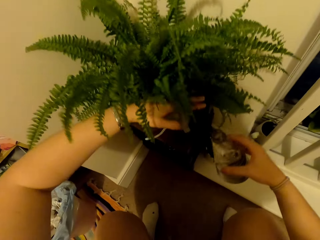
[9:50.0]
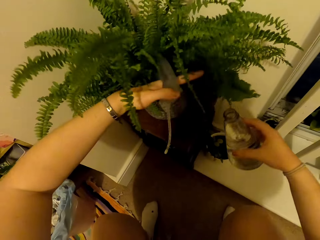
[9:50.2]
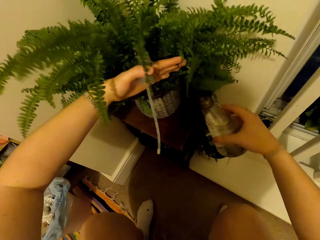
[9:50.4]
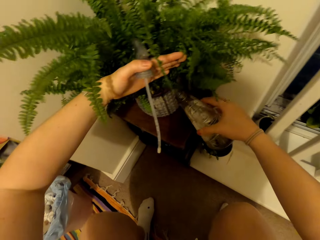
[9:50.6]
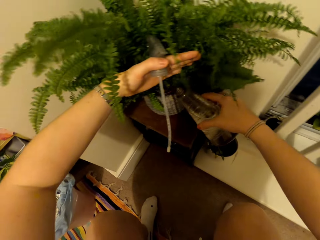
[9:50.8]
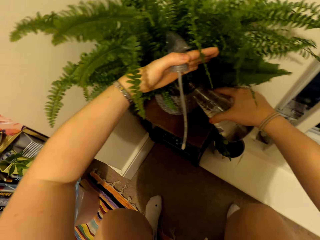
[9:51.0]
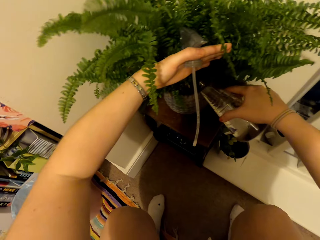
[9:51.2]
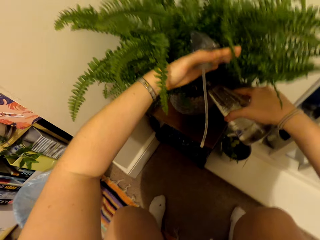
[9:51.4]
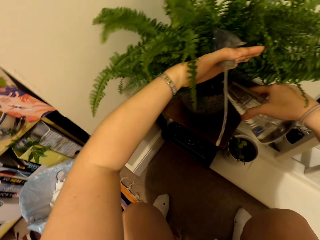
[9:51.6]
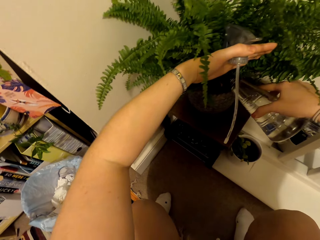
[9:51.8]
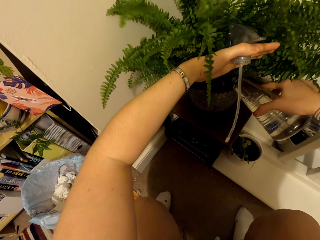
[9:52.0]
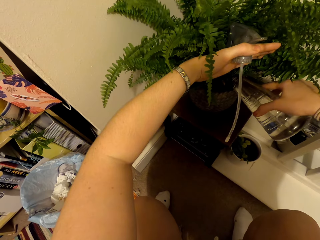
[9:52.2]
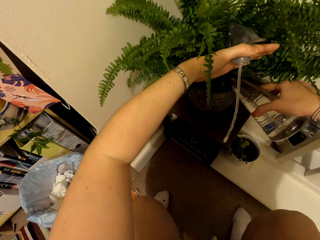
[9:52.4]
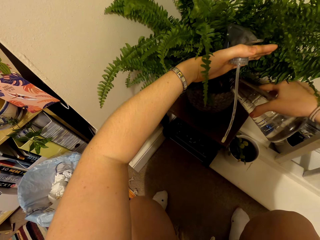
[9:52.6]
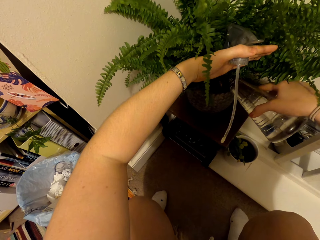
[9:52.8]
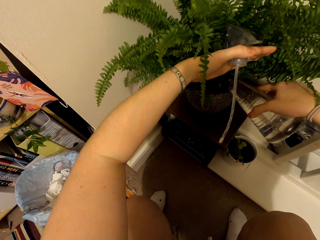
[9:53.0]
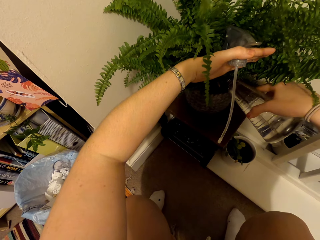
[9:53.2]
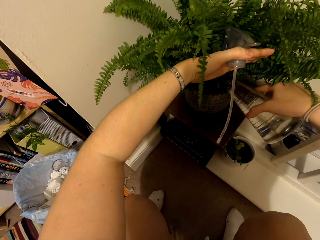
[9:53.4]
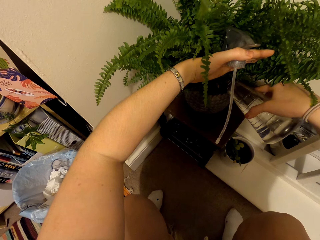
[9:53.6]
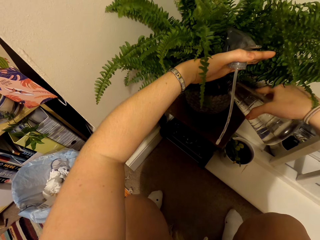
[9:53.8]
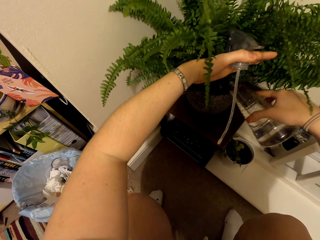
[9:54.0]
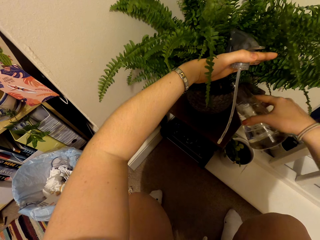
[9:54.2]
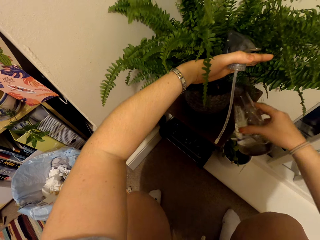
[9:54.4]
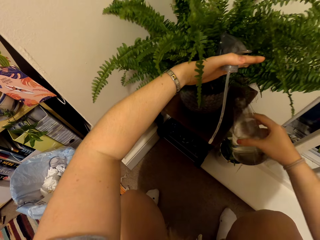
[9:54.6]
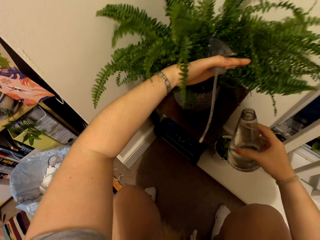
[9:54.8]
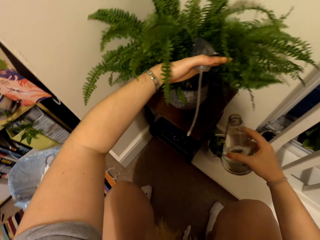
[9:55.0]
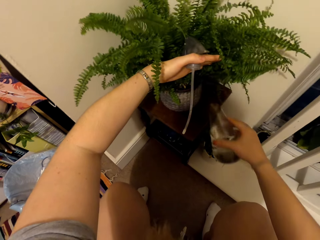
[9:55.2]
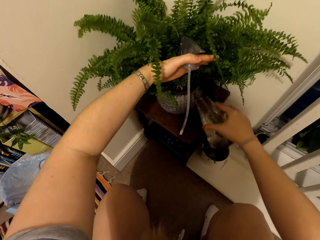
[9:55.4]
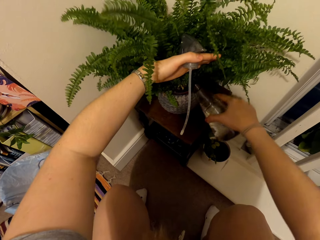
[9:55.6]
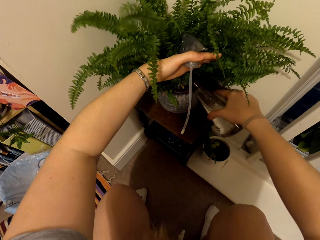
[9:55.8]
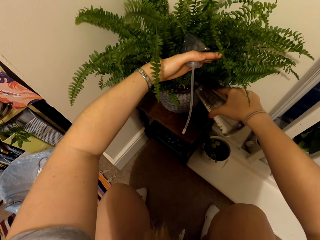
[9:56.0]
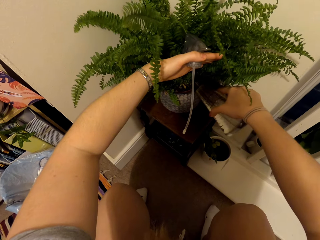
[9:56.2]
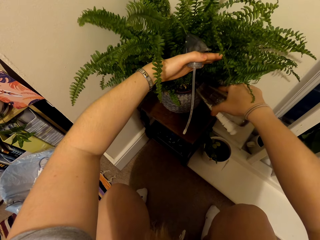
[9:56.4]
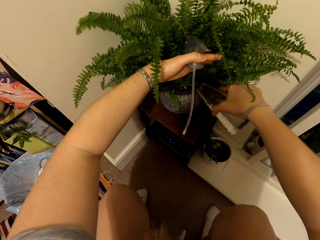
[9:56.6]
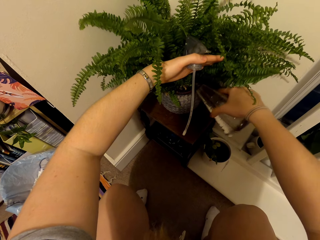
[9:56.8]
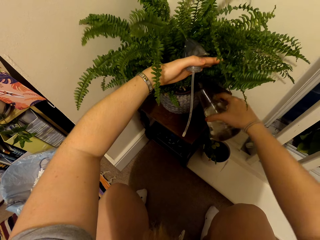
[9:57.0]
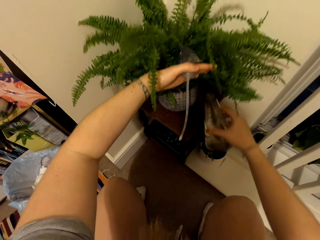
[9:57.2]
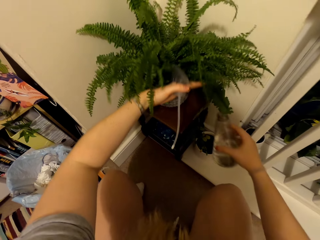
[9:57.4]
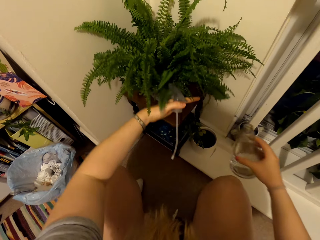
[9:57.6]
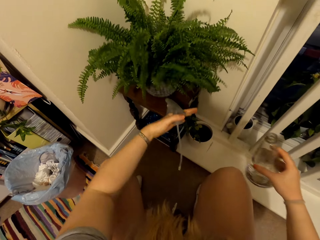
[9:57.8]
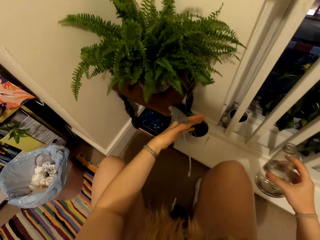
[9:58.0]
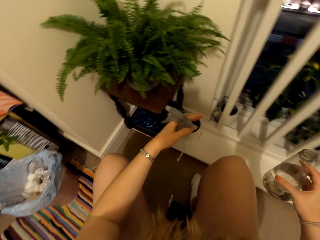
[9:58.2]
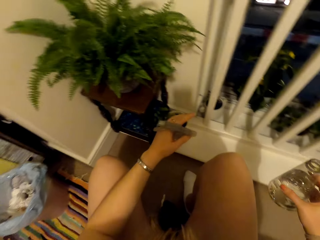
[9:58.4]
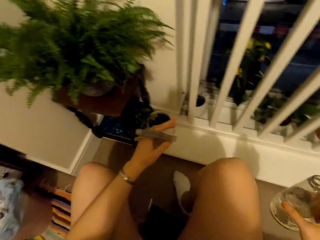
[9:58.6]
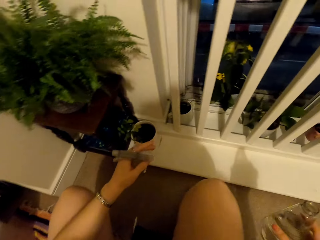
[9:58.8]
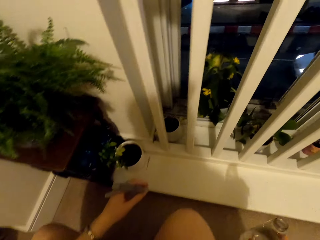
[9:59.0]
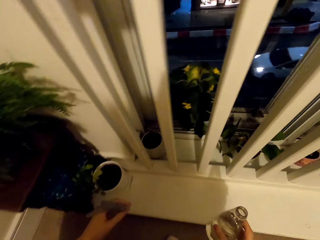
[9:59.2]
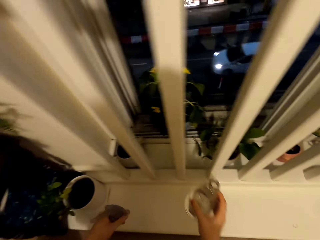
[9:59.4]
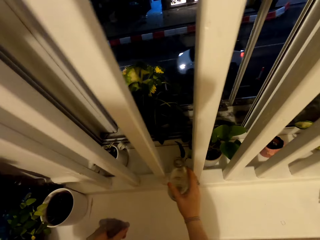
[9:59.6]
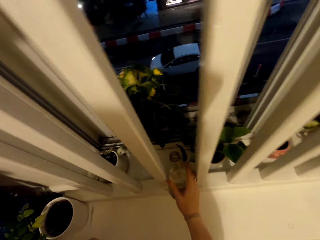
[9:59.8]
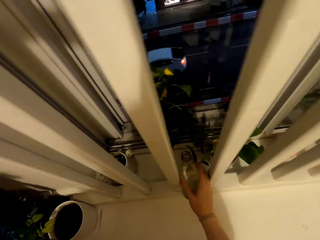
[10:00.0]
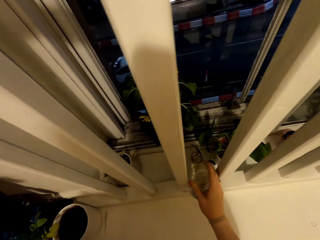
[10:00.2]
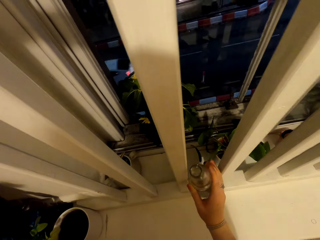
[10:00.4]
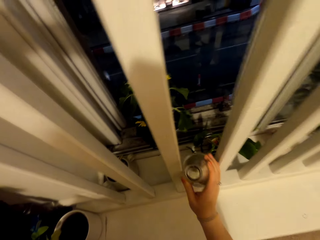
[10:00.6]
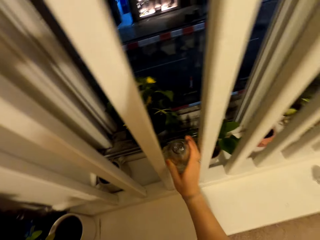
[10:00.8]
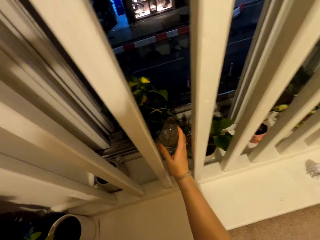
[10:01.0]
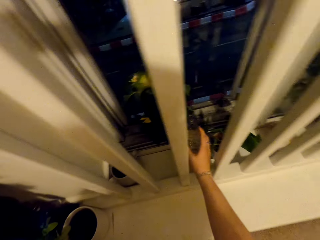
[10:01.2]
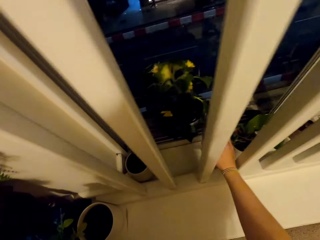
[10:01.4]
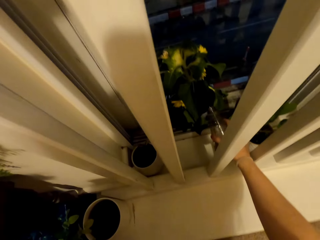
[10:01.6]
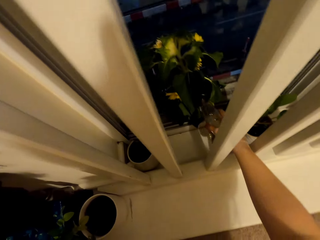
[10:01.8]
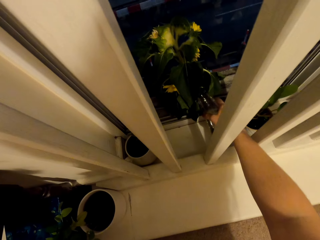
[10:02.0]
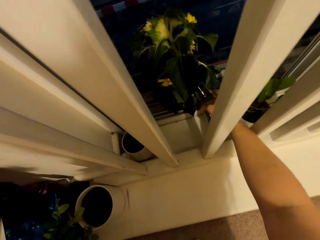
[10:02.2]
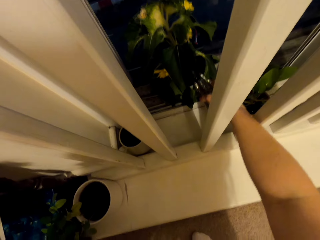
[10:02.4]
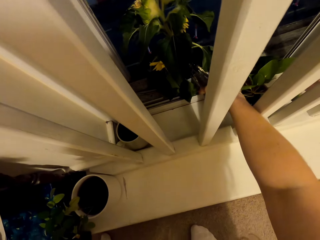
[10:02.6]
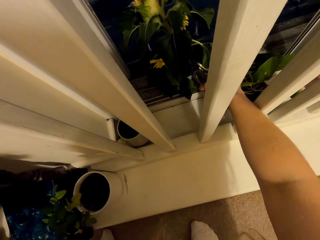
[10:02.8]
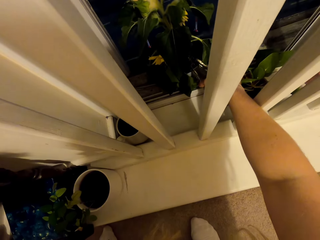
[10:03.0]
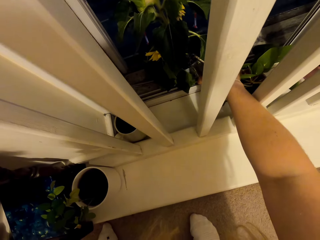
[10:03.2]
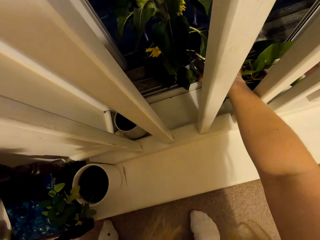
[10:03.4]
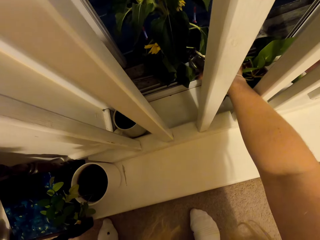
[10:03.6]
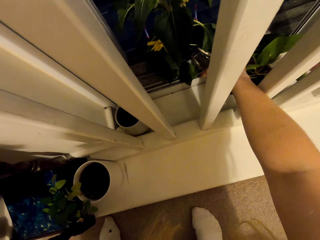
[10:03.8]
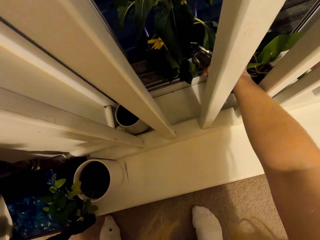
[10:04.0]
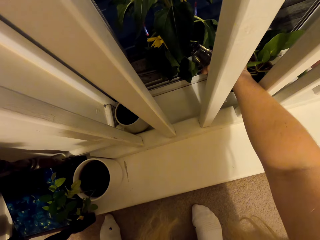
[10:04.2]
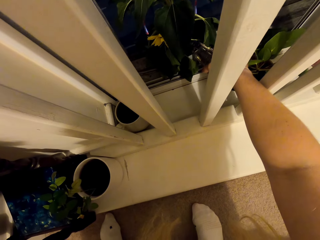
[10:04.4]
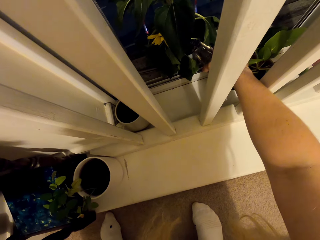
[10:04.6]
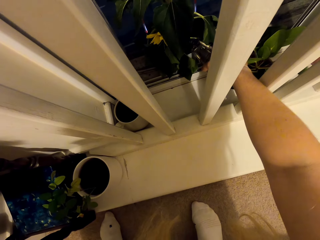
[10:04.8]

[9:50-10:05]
The camera wearer moves the flower and pours water into the flower pot. They move the spray bottle and pour water into the flower pot. They move the spray bottle and place the bottle on the stool. They move the spray bottle and pour water into the flower pot.

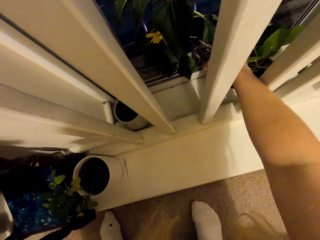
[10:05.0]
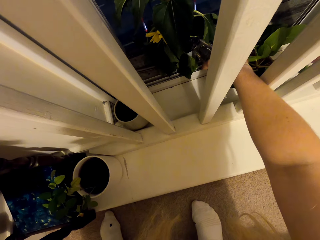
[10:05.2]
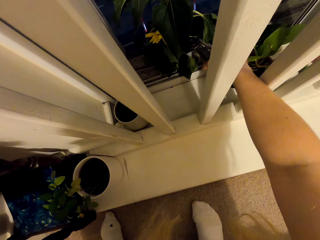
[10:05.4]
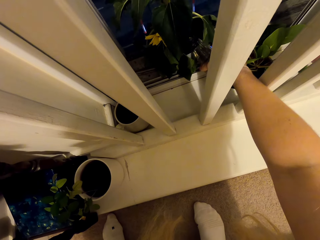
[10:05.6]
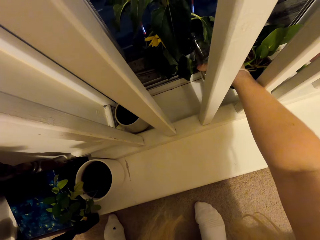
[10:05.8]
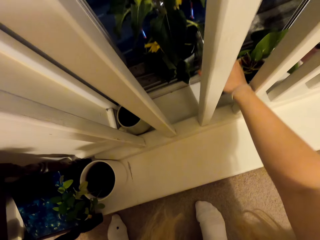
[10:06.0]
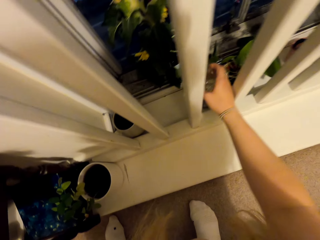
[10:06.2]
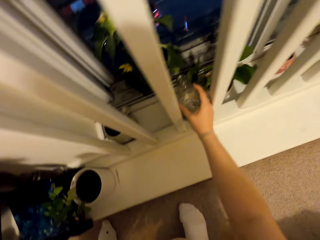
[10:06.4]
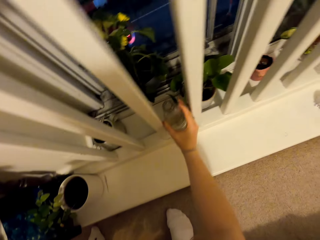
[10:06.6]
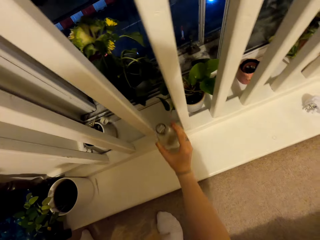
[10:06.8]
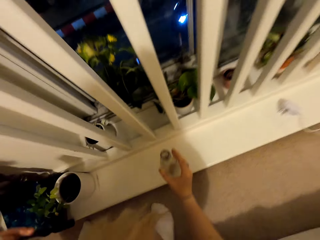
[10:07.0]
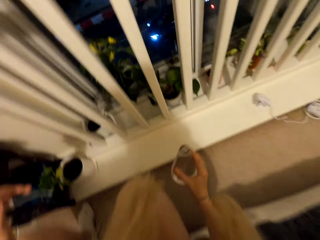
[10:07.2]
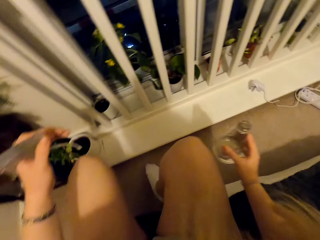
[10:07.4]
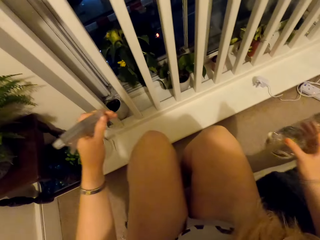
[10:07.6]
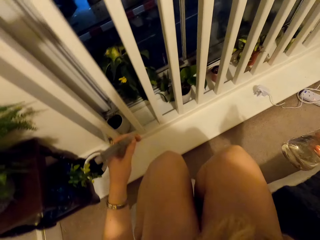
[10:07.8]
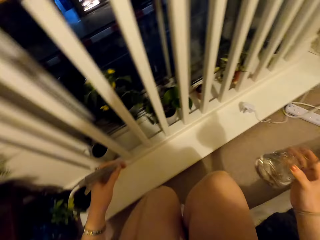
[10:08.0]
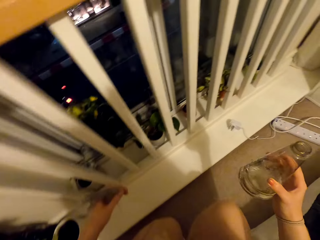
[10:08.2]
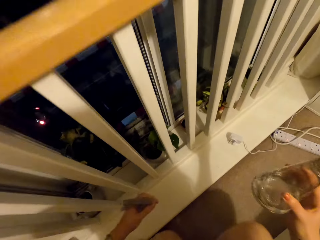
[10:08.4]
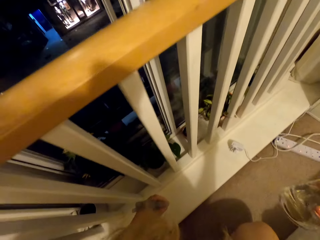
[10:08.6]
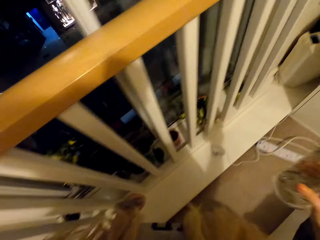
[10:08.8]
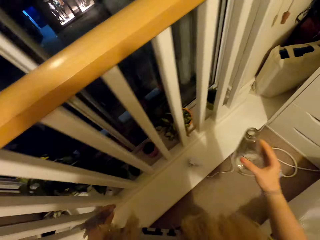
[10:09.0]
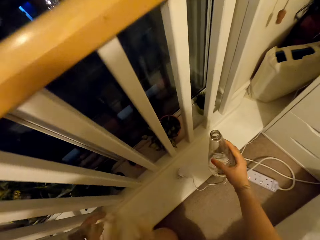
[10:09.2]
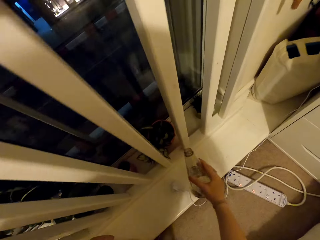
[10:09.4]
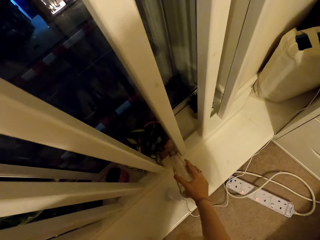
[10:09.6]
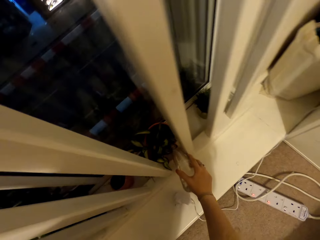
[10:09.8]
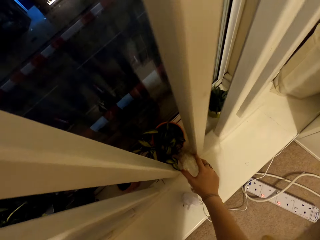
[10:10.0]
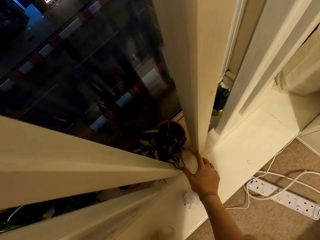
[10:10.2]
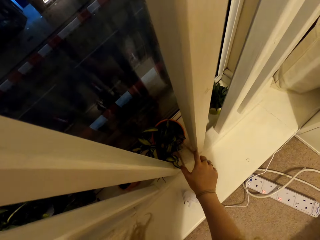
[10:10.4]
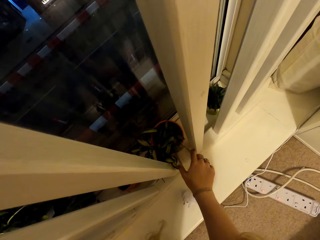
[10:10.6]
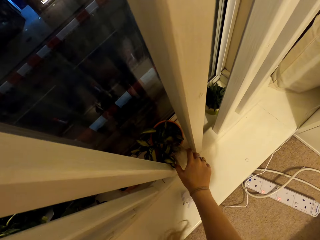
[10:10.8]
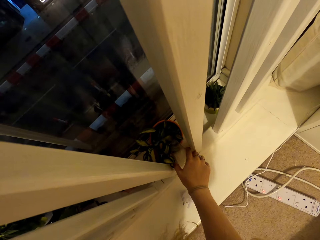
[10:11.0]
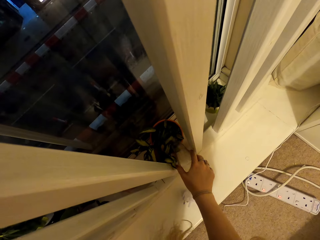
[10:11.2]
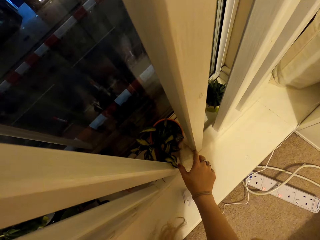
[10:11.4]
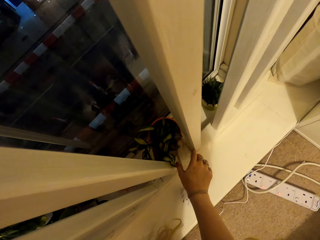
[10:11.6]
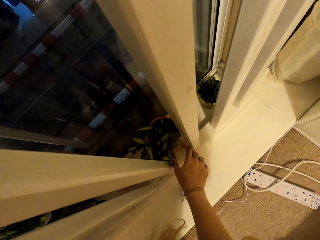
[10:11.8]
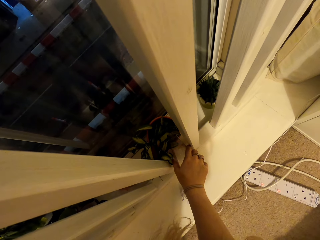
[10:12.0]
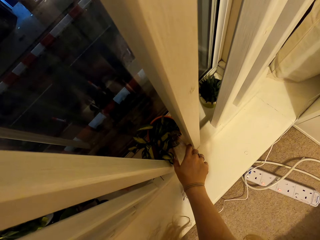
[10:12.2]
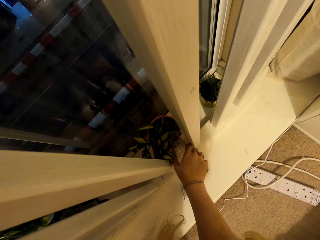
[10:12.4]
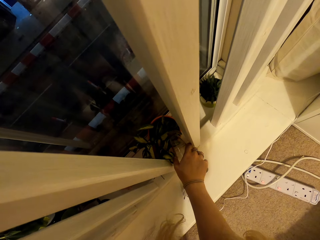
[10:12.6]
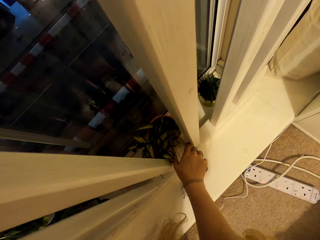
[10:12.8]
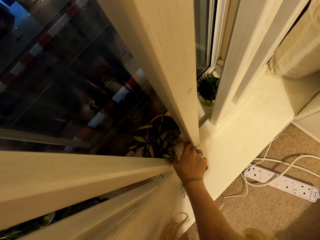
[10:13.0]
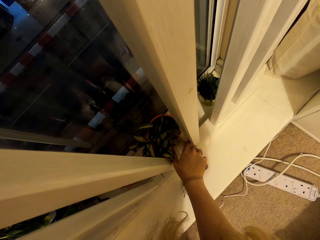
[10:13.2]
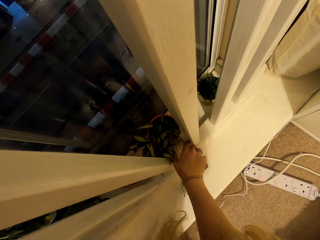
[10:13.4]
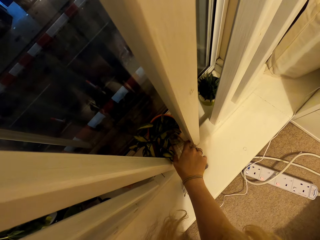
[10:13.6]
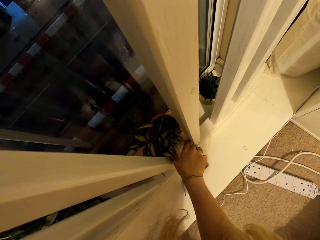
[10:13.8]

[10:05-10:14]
The camera wearer moves the spray bottle and pours water into the flower pot.
